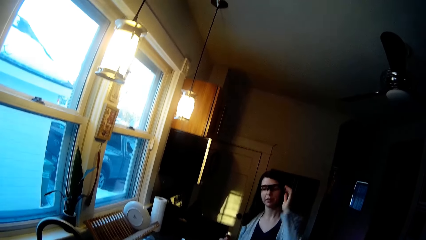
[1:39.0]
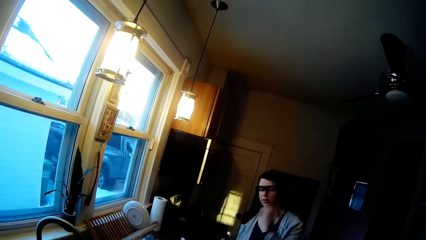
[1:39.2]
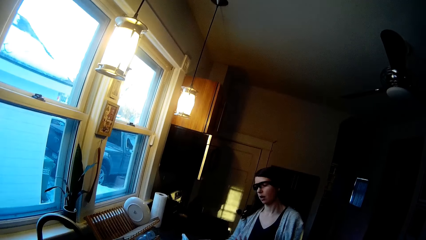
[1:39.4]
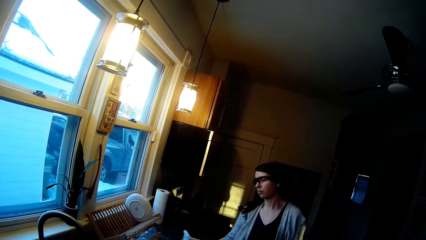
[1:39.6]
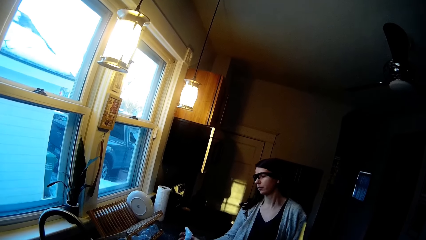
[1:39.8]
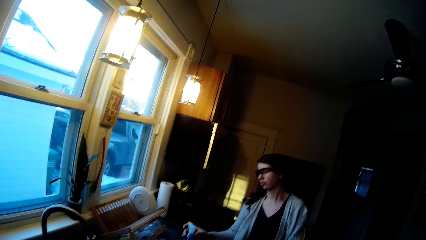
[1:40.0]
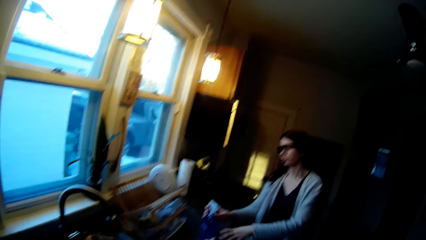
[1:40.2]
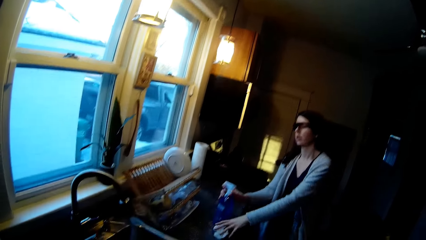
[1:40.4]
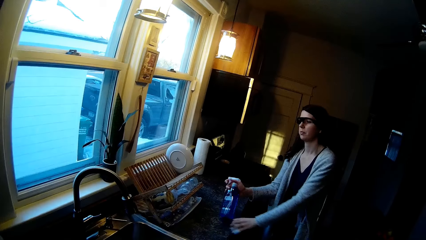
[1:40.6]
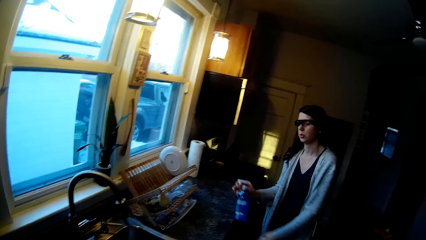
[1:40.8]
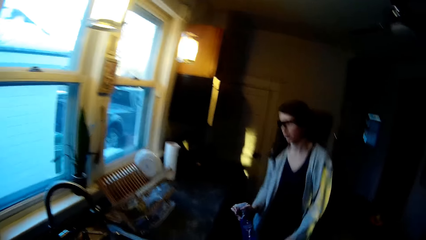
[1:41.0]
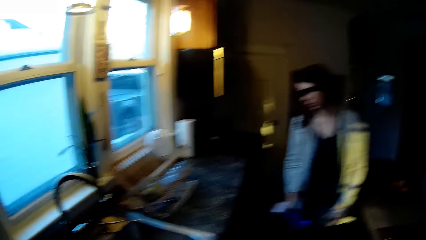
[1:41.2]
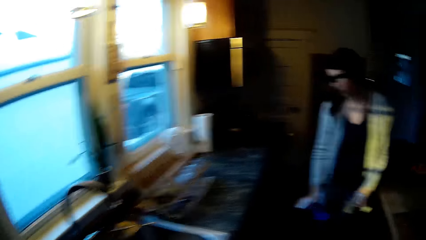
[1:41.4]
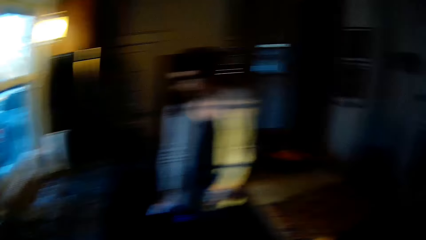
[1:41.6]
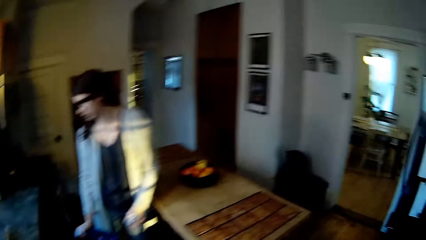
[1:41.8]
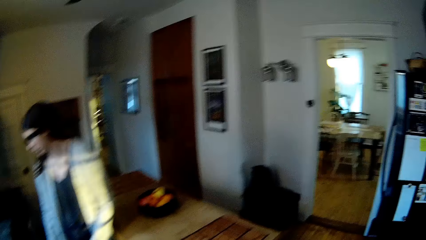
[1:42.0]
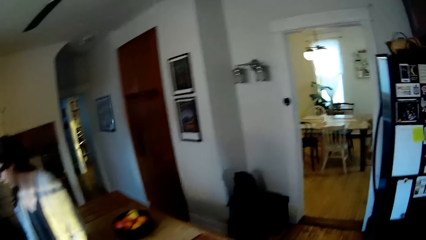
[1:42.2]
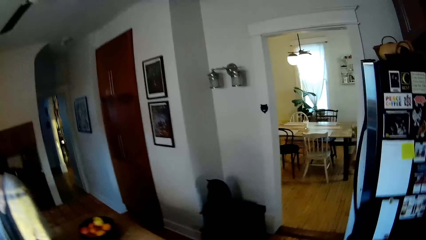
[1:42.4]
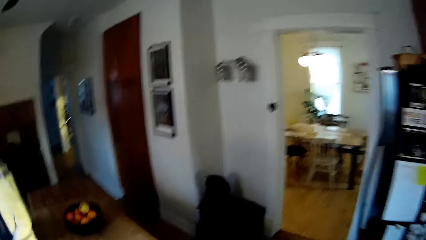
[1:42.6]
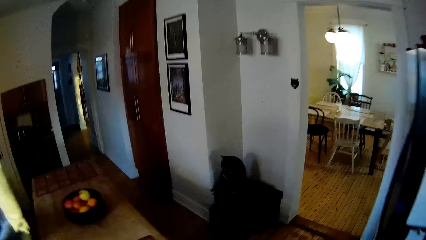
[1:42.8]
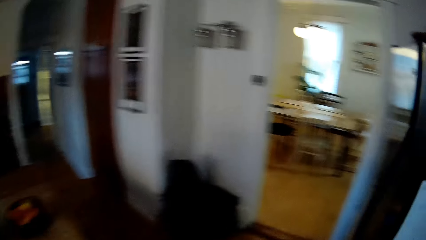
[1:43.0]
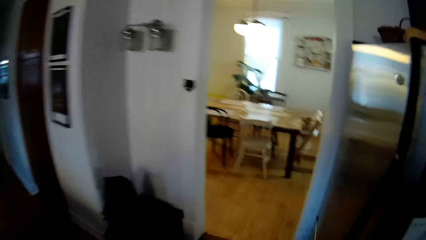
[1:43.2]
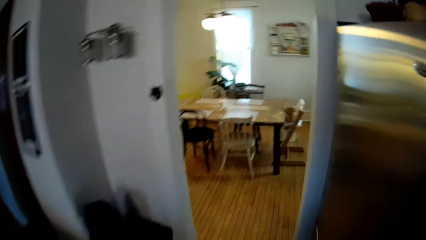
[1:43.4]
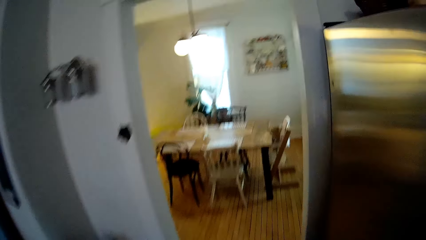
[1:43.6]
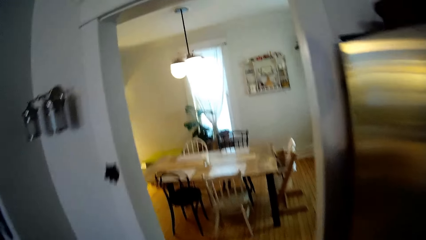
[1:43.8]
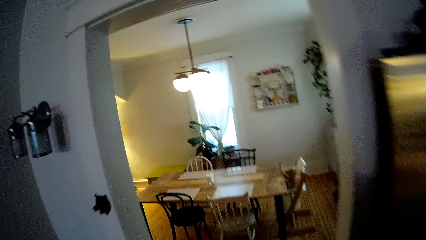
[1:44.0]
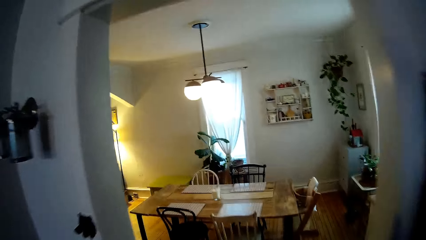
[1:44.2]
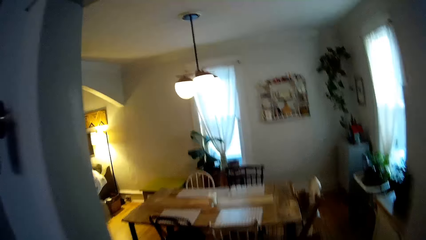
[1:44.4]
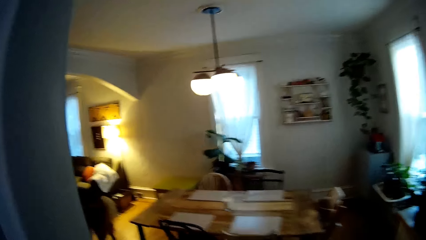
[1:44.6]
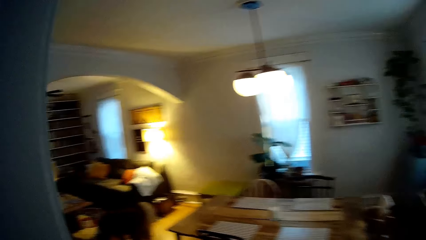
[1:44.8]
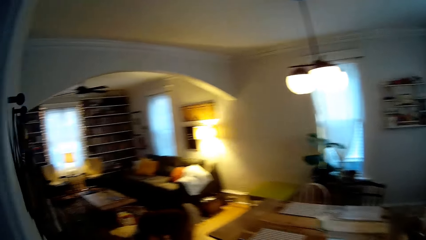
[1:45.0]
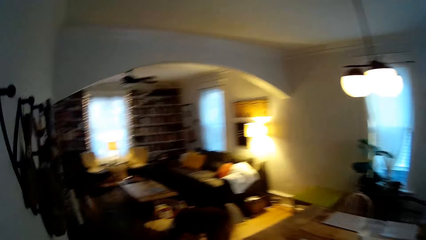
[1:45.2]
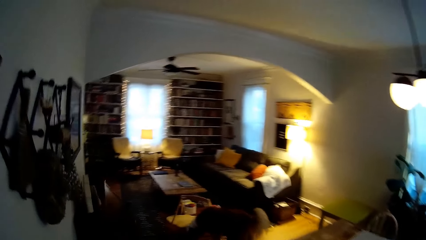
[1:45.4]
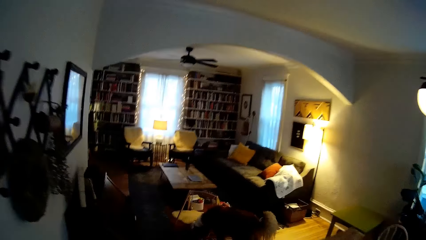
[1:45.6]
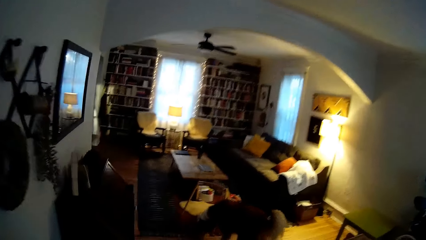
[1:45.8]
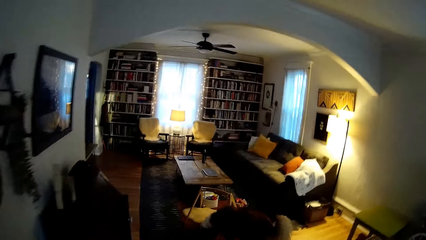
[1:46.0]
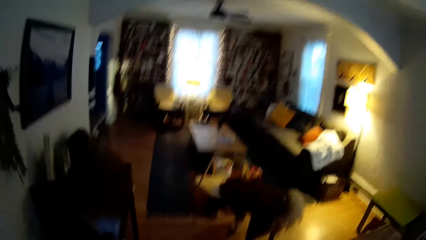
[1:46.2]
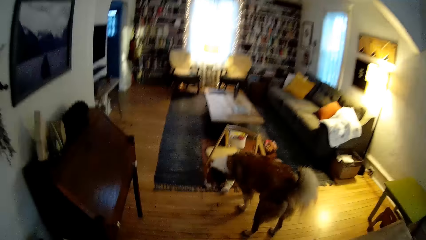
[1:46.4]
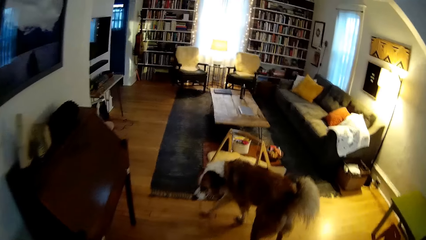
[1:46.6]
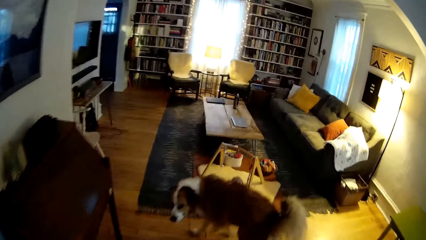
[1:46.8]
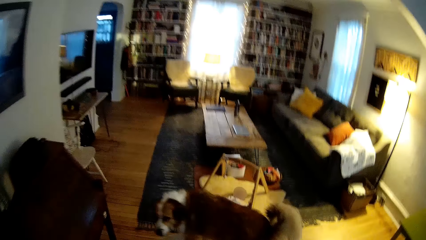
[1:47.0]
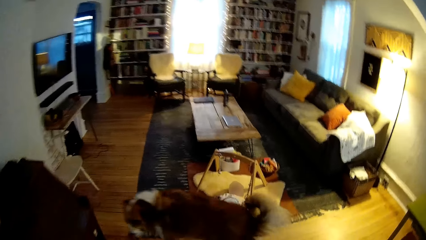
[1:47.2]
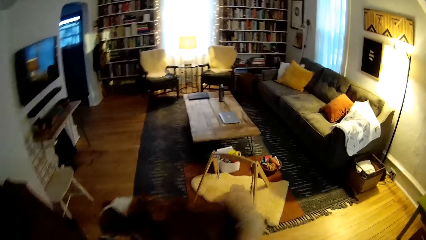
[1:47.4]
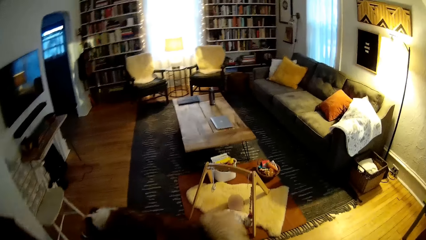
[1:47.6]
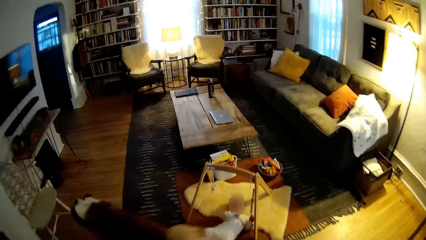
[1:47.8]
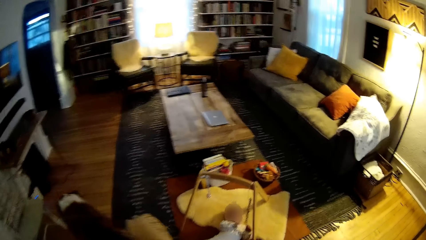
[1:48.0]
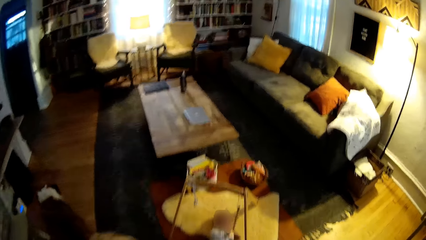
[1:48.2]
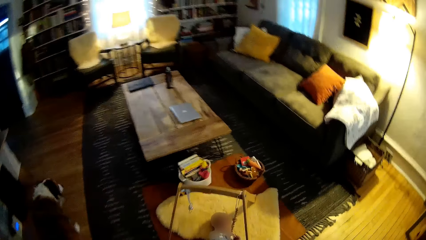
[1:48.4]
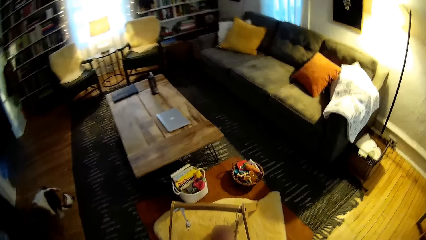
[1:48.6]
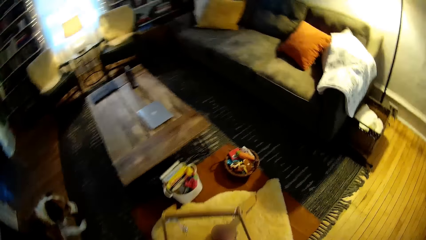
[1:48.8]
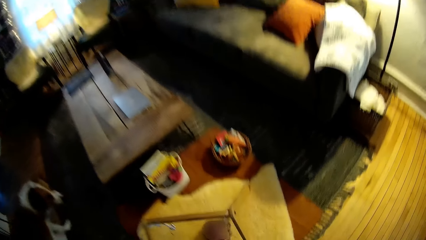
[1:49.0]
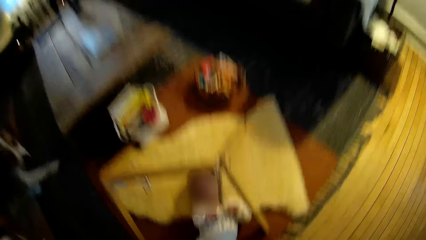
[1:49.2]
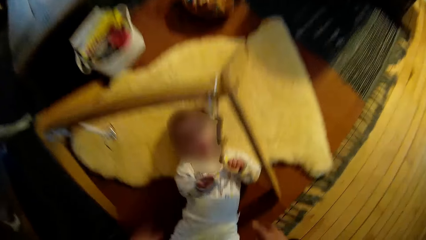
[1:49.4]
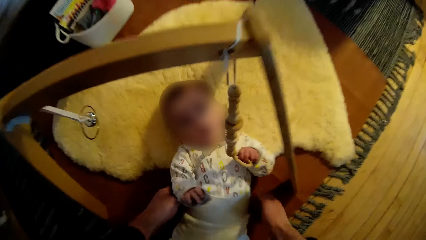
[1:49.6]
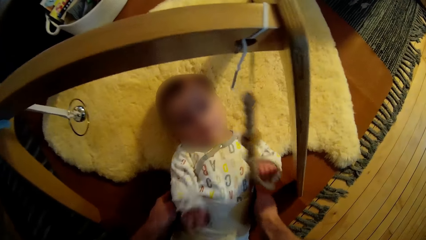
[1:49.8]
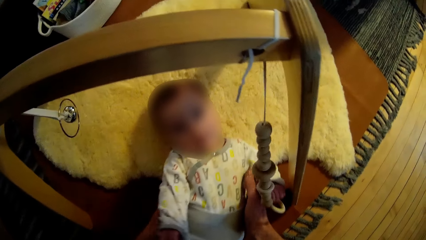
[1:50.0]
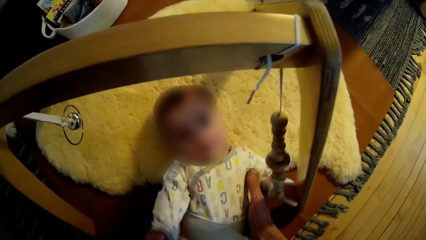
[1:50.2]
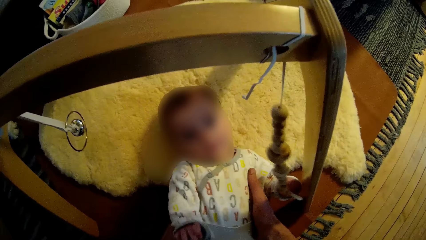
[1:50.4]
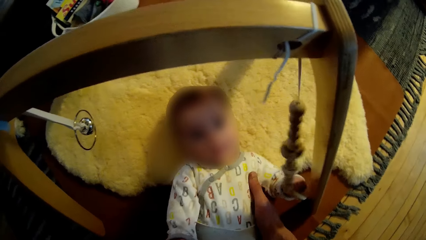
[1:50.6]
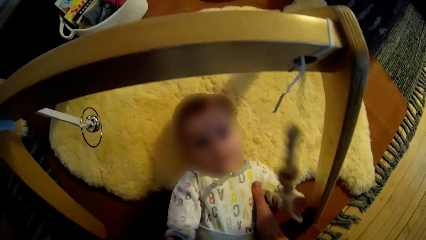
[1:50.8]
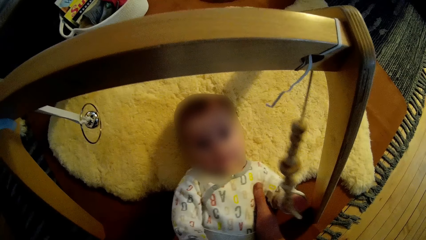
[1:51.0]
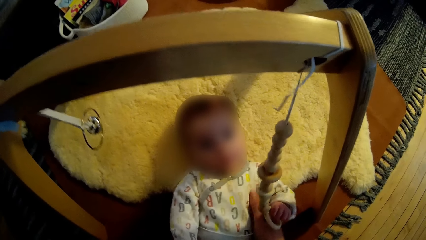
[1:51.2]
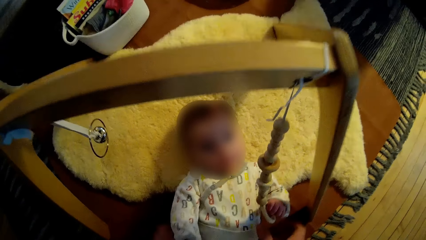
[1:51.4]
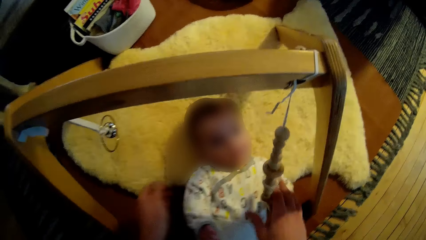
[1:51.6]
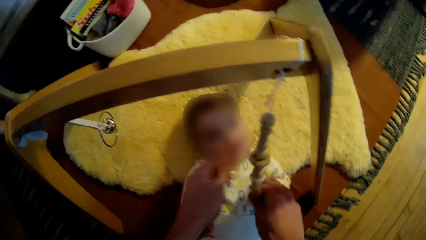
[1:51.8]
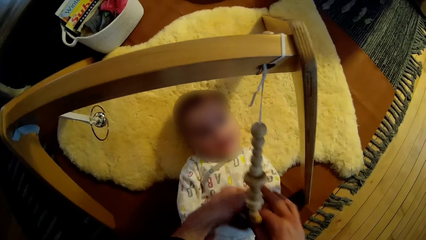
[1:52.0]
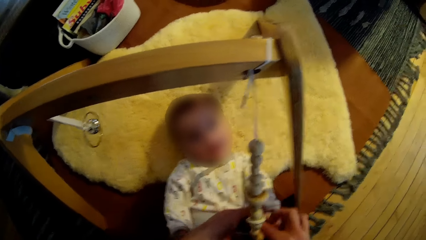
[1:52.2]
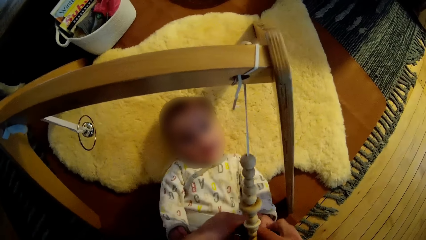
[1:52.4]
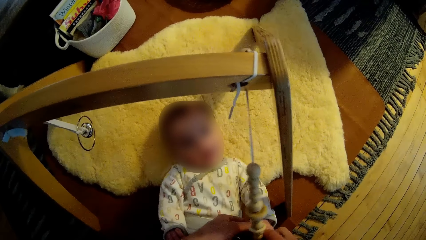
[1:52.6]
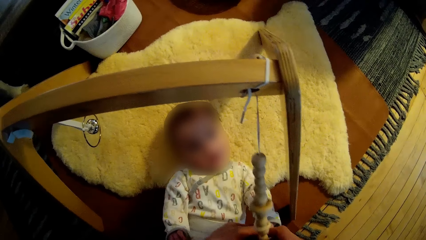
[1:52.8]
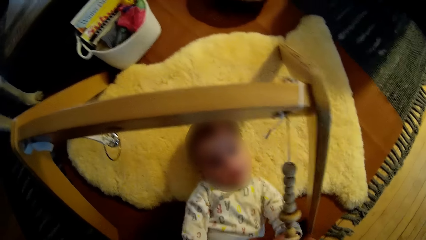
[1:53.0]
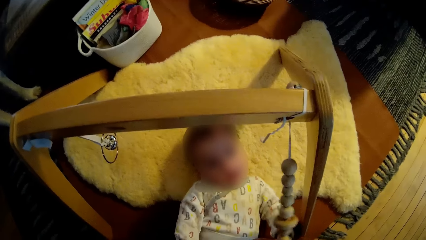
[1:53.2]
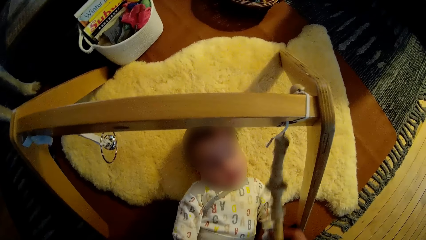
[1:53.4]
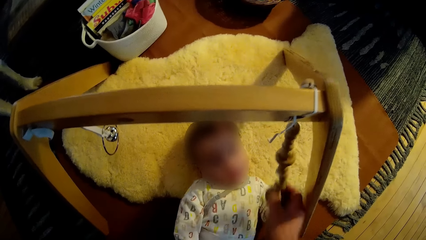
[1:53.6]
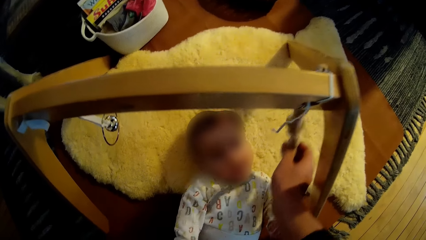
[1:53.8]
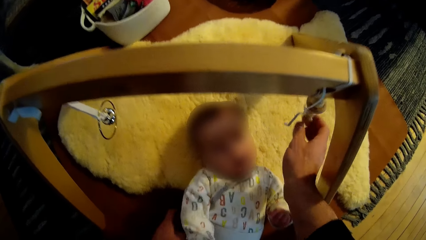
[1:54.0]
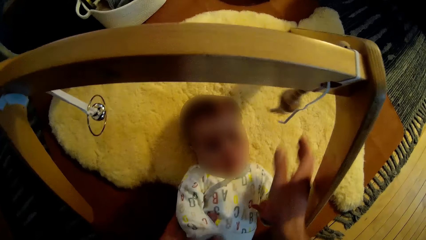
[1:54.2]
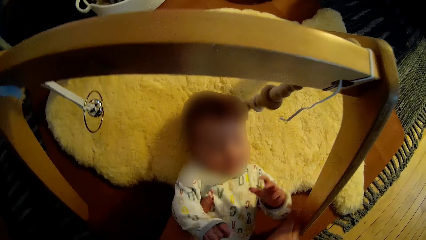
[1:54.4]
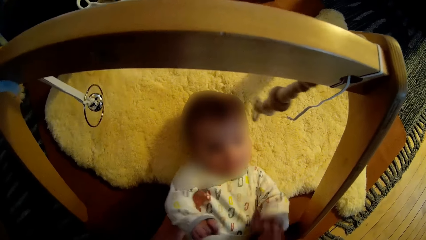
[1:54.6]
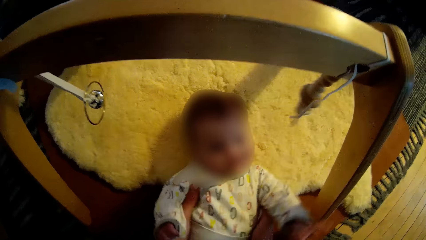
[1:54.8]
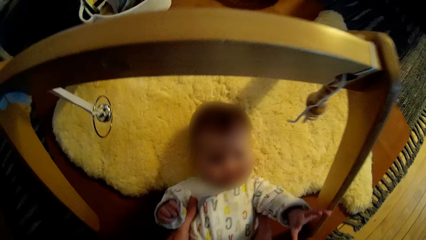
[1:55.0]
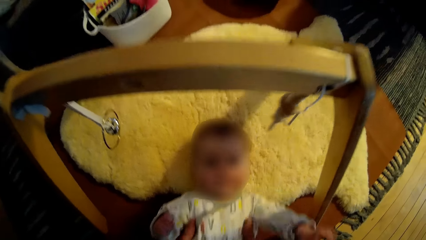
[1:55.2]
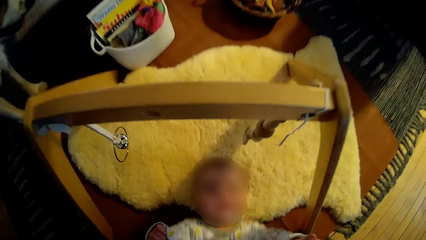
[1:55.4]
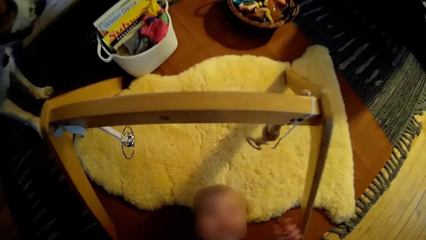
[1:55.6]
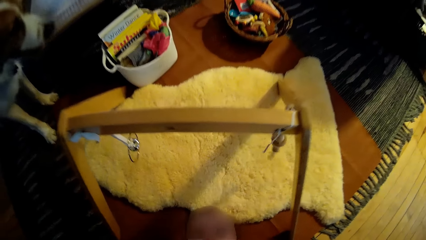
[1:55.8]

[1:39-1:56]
A woman adjusts the spectacles. The woman picks up a spray bottle on a kitchen countertop with her right hand. The woman does something. The woman picks up a cleaning wipe with her left hand. The camera wearer looks around and moves around the room. A dog walks past the camera wearer. The camera wearer carries a baby on the floor with both hands. They interact with the baby. They touch the baby with both hands.
